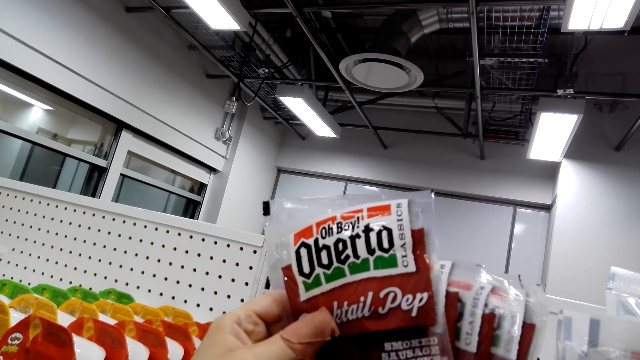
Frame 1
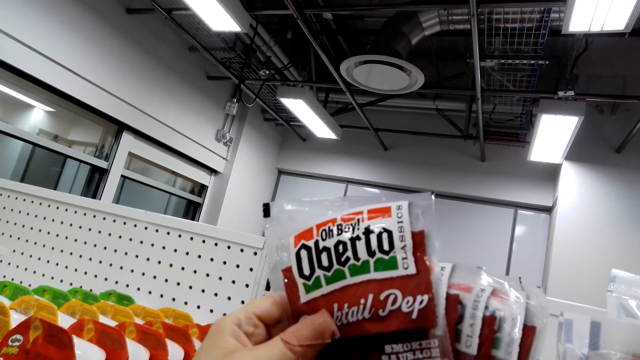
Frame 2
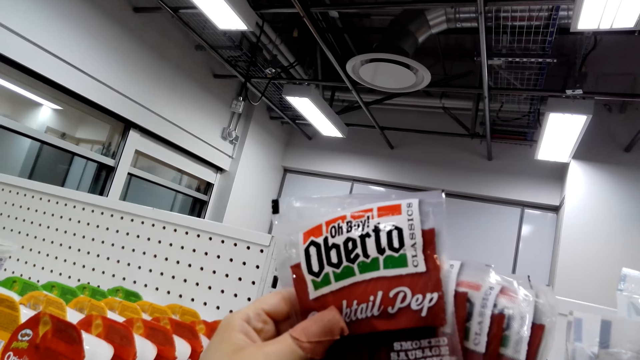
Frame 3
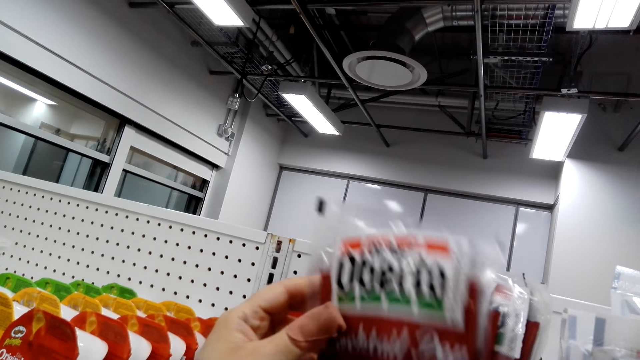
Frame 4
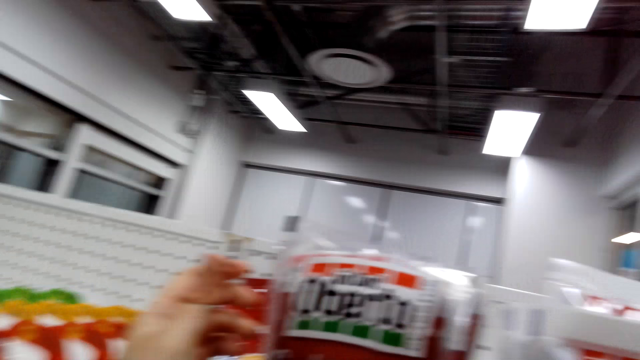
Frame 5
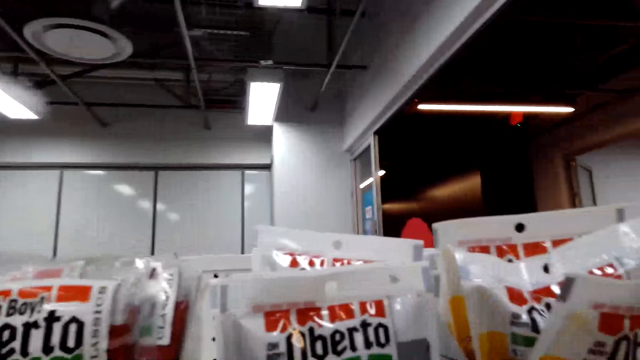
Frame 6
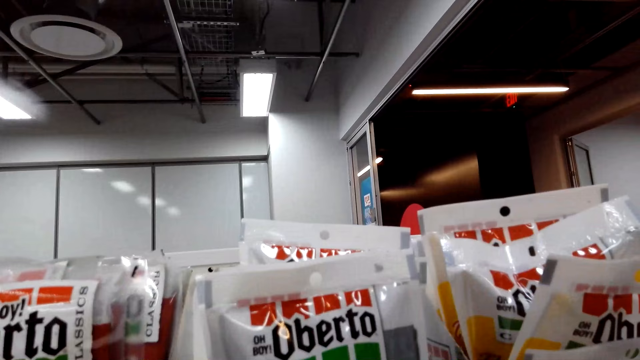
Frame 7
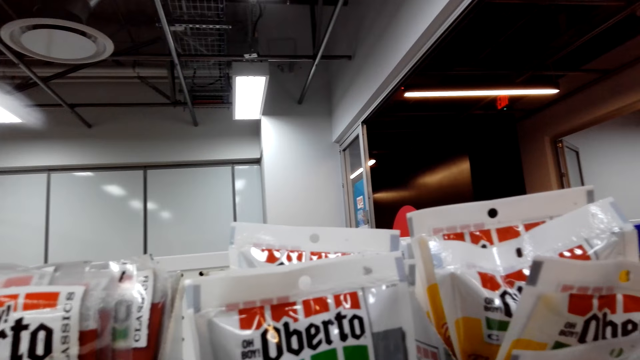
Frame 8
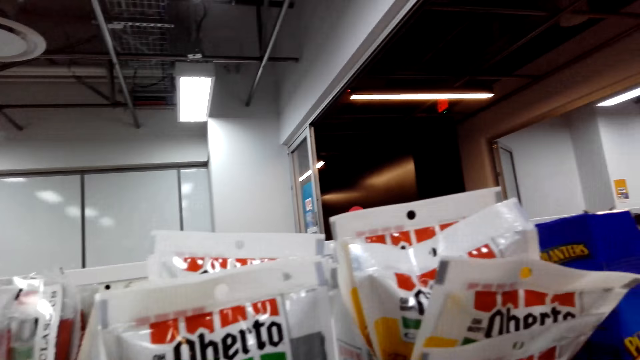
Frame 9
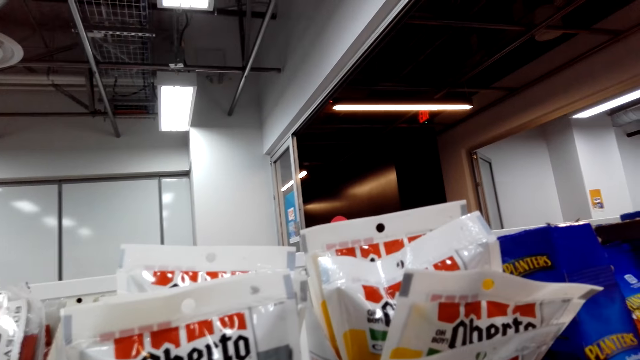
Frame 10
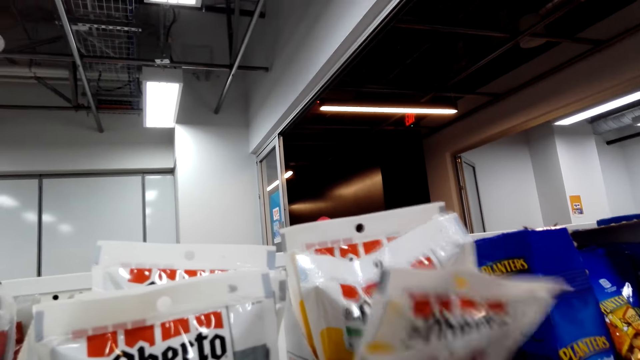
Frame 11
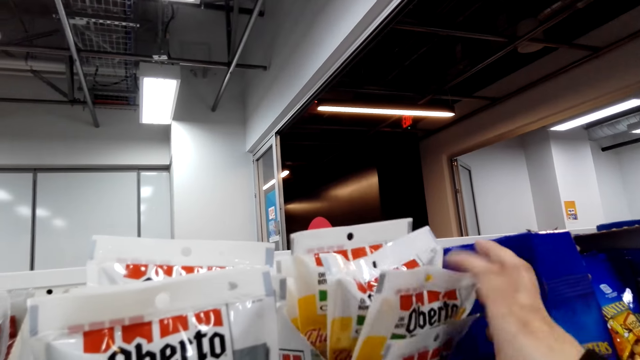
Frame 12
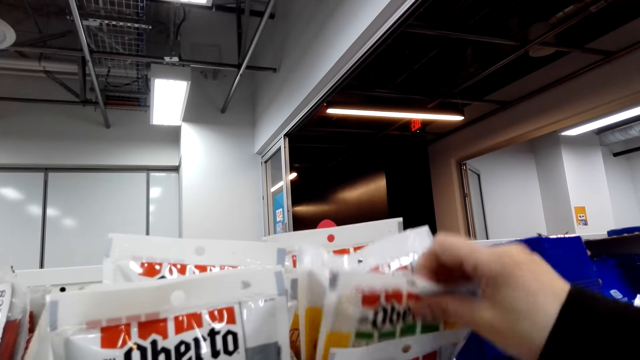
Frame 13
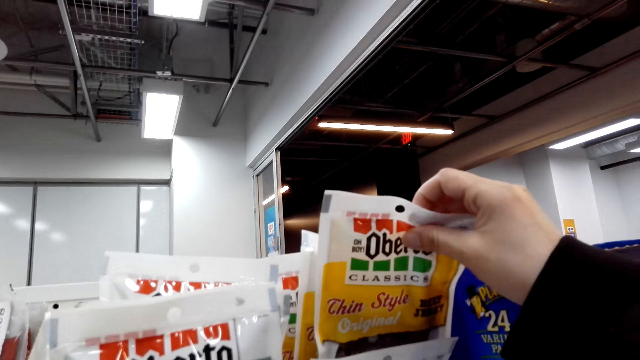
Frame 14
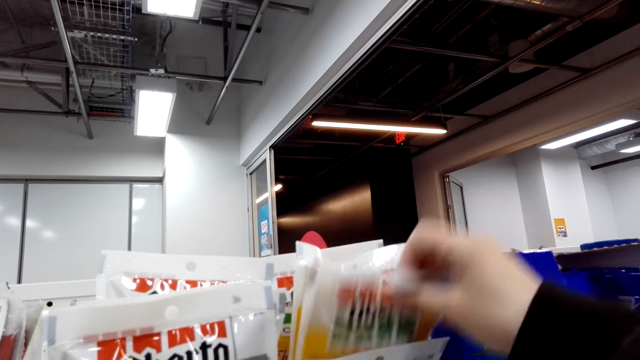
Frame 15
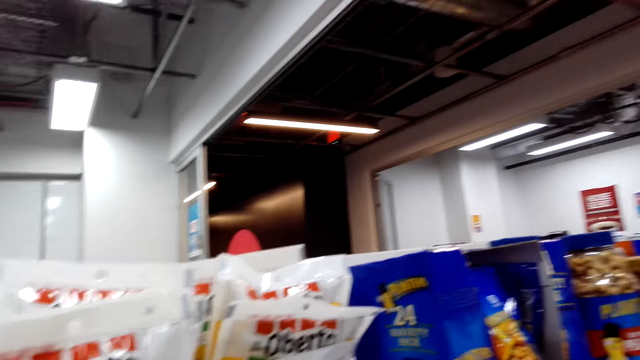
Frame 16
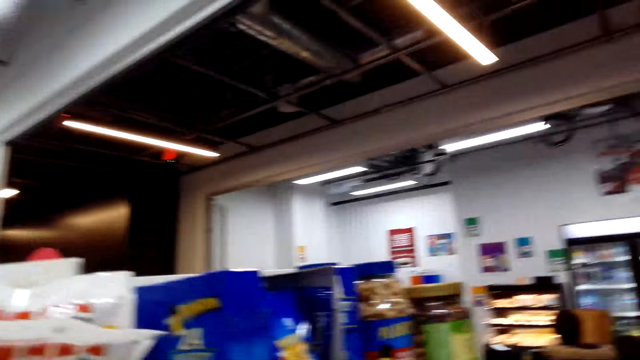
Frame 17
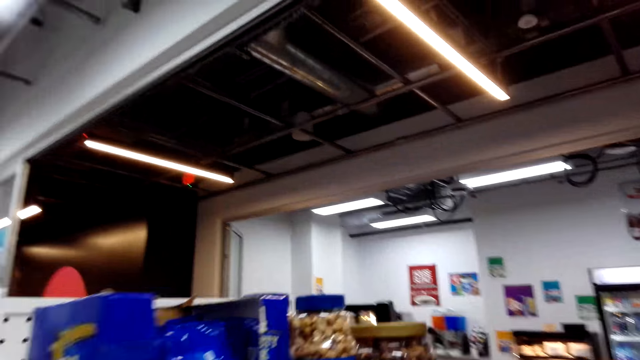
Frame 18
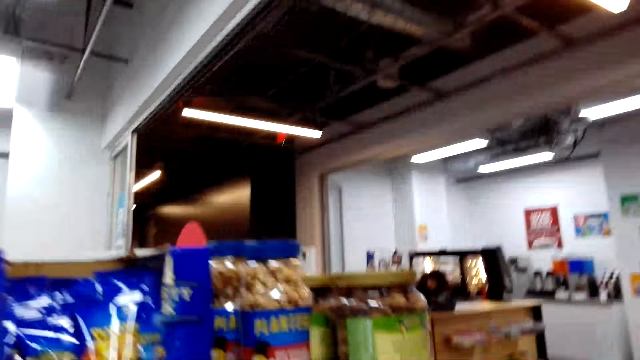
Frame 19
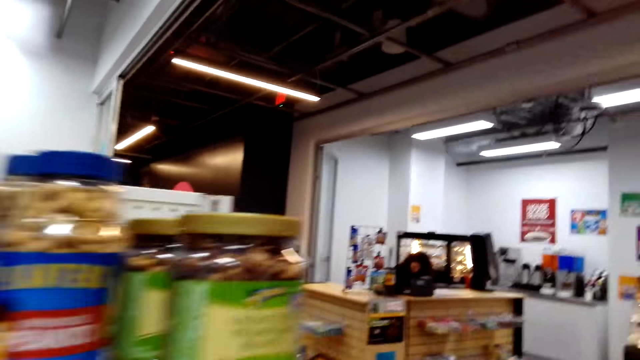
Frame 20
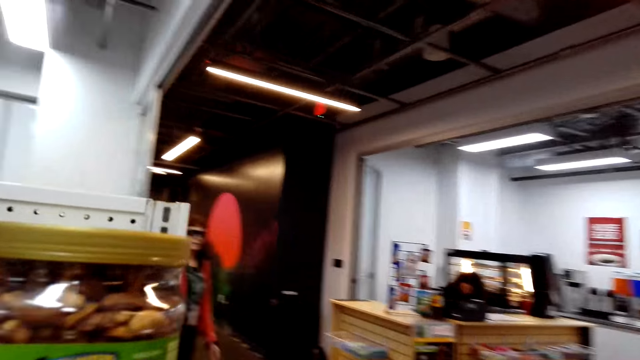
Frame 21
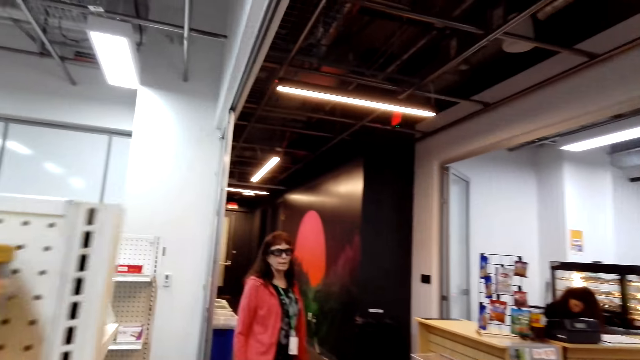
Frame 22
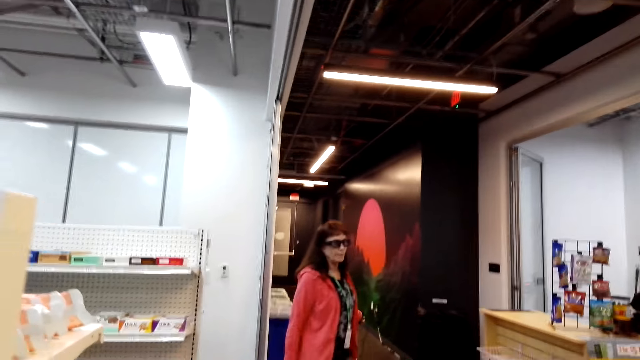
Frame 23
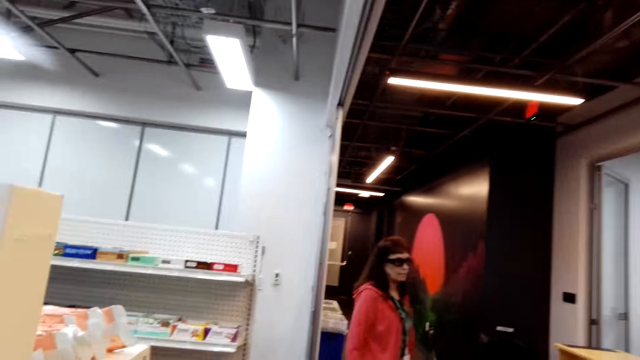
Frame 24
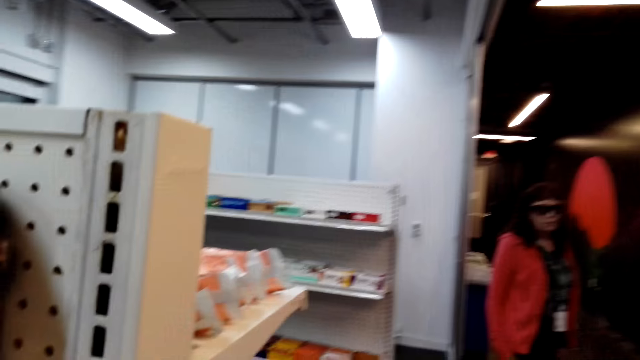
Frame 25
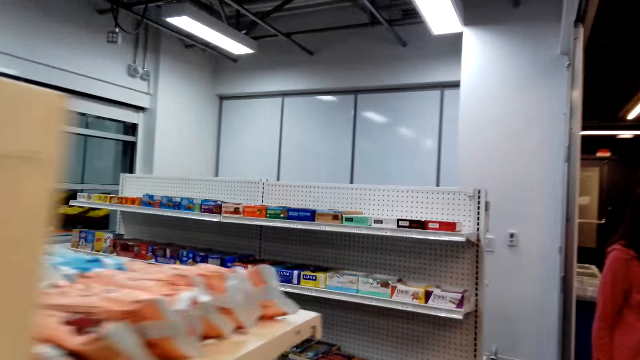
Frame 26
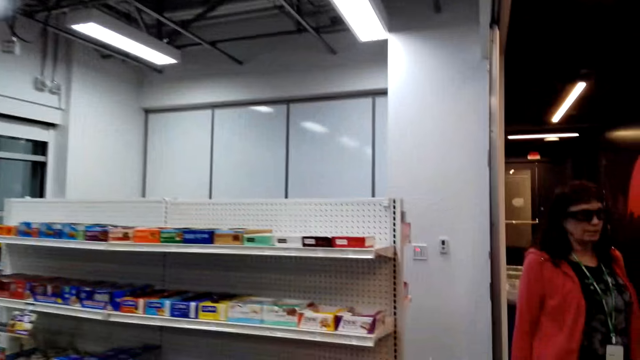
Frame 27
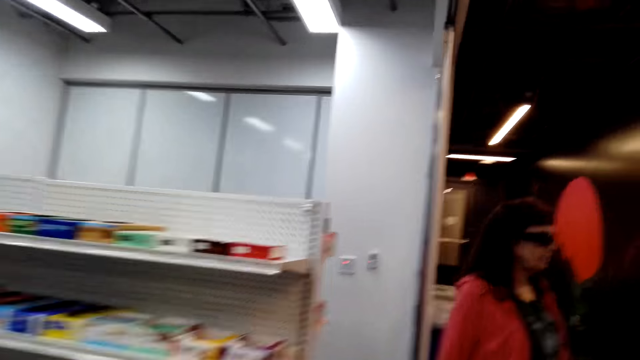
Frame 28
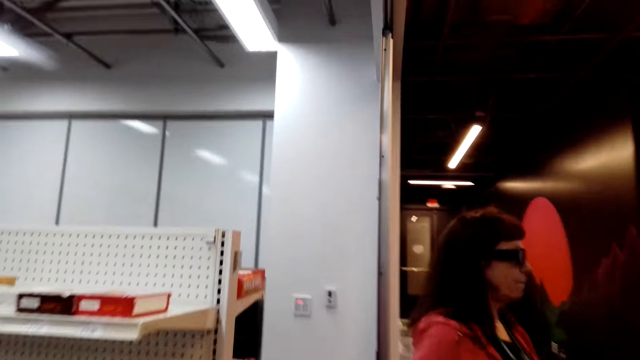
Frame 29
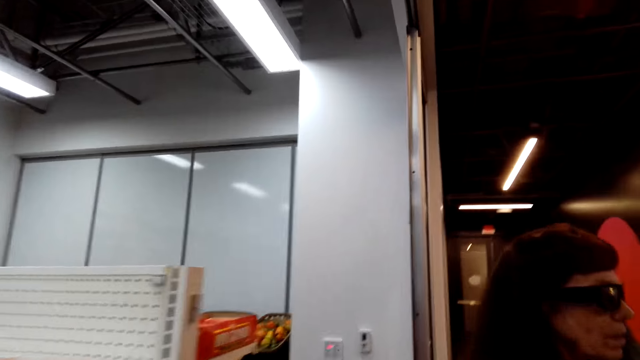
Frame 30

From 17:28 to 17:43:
The camera wearer places the oberto on the shelf. They look around. They pick up the oberto on the shelf and place the oberto on the shelf. They walk around the supermarket. They converse with a female.

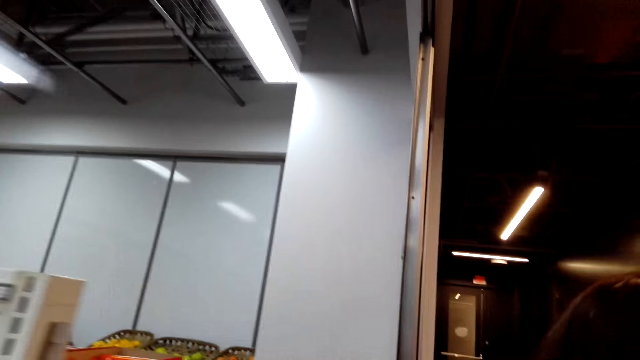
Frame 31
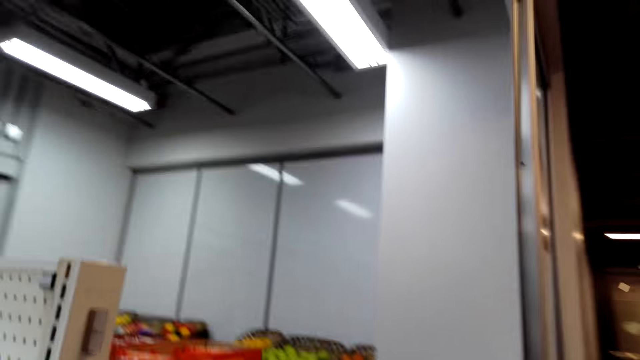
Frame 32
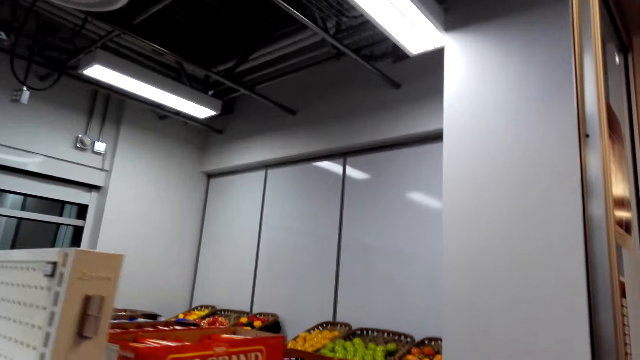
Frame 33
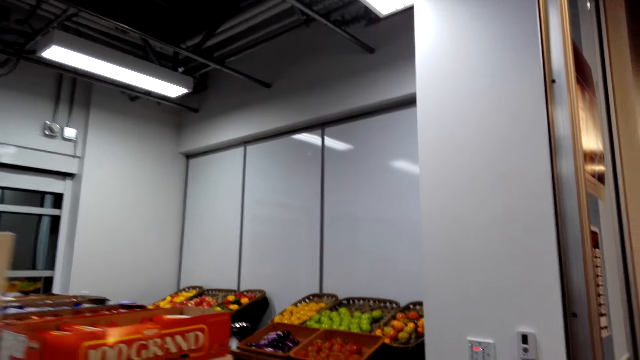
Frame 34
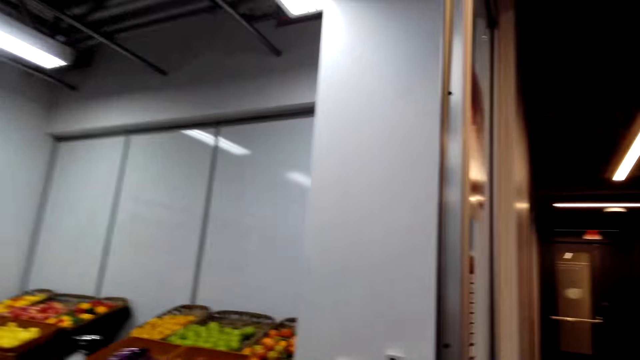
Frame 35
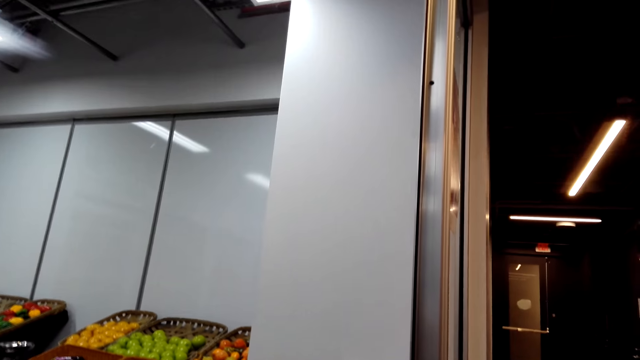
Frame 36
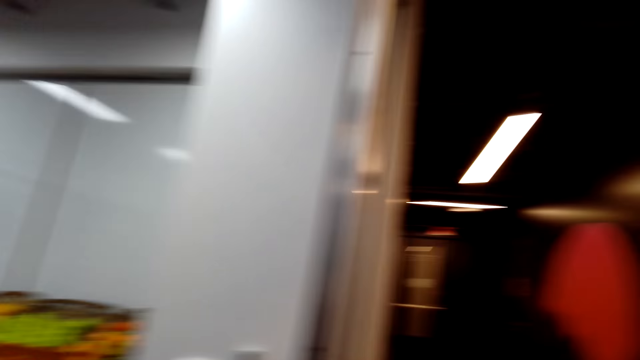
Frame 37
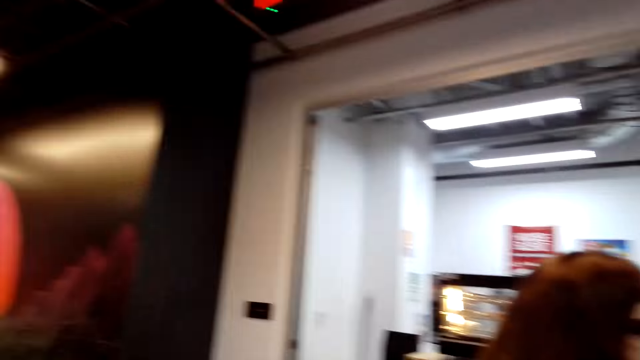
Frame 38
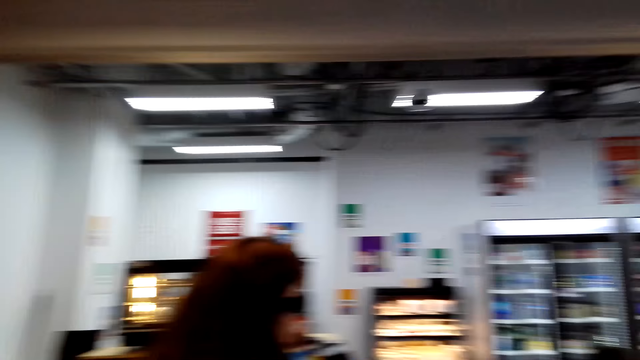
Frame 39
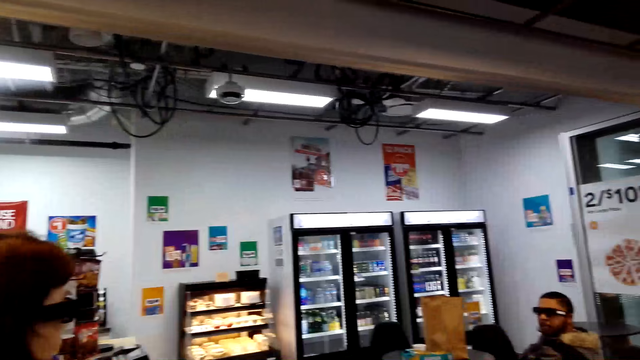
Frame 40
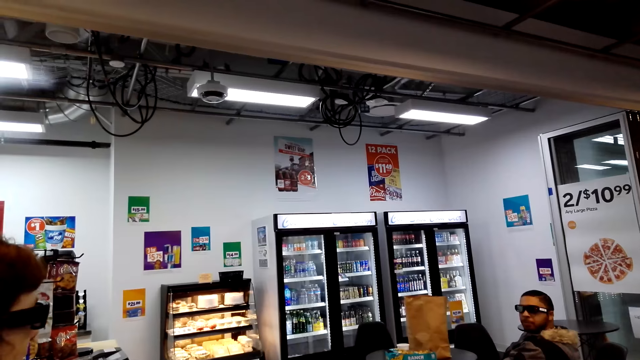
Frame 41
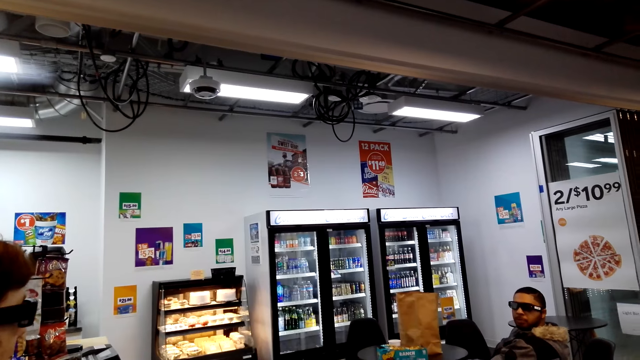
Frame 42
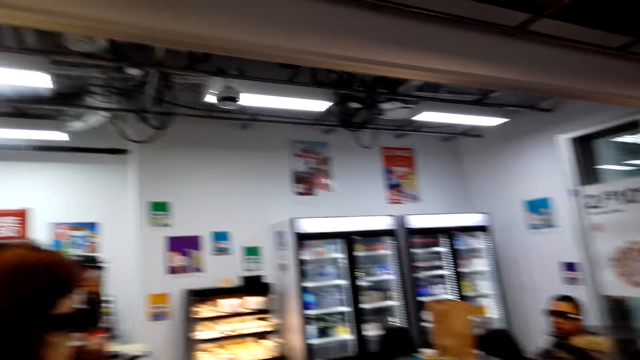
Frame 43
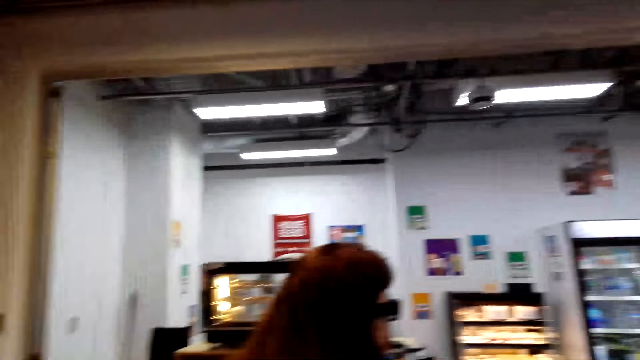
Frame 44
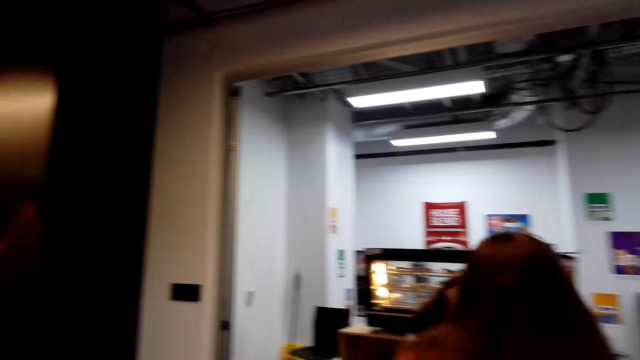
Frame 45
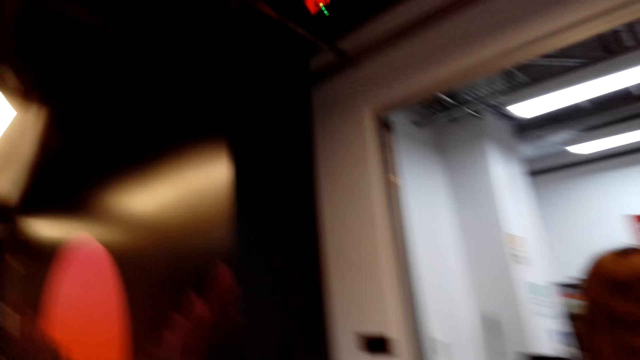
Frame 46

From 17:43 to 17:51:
The camera wearer looks around the supermarket.
